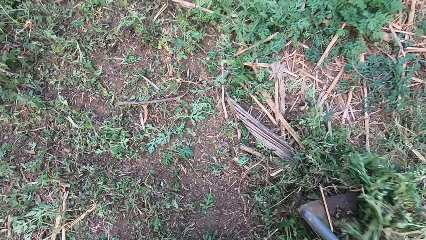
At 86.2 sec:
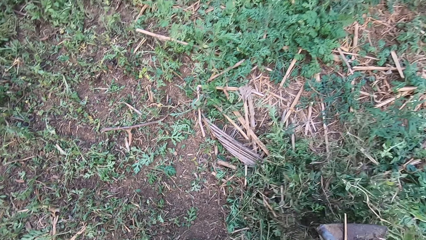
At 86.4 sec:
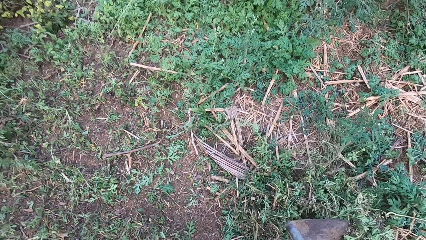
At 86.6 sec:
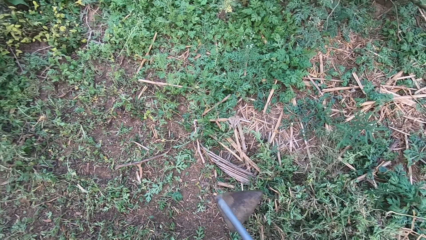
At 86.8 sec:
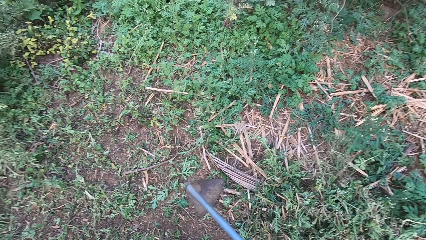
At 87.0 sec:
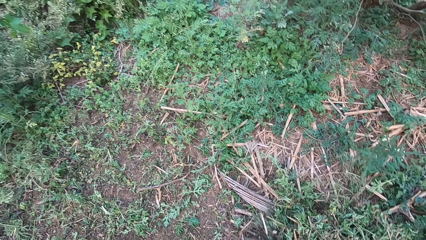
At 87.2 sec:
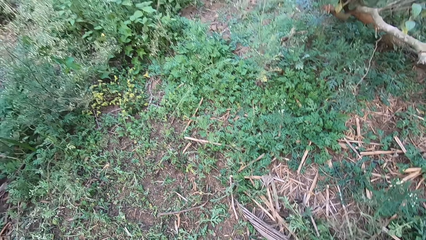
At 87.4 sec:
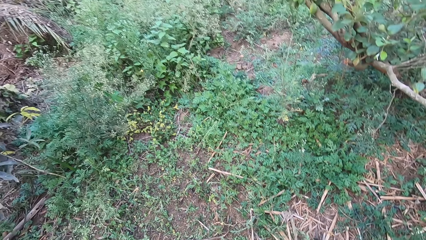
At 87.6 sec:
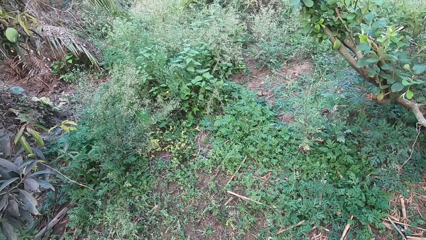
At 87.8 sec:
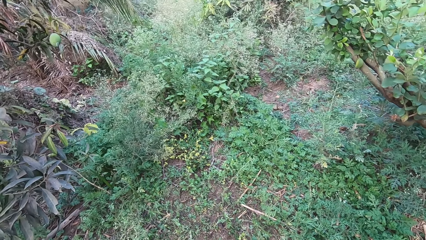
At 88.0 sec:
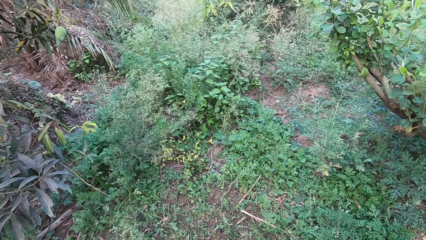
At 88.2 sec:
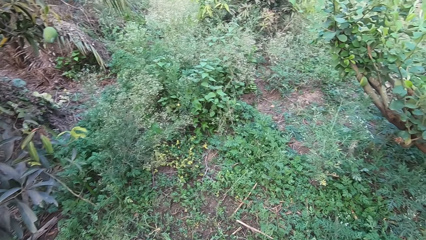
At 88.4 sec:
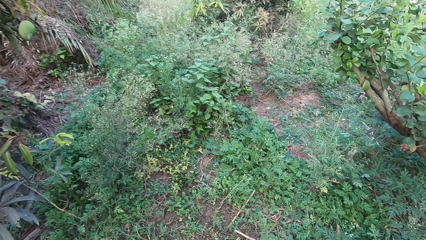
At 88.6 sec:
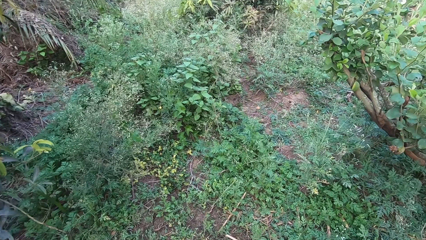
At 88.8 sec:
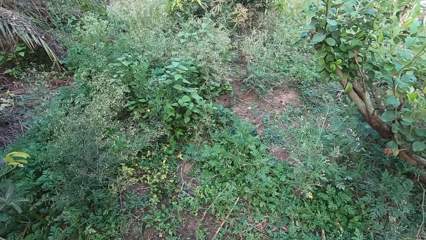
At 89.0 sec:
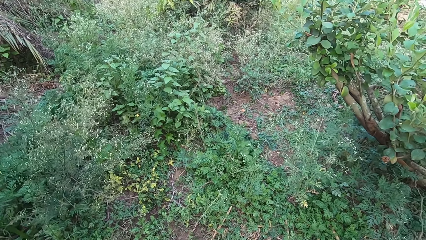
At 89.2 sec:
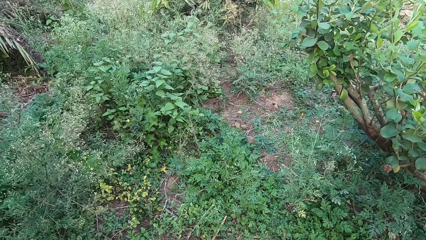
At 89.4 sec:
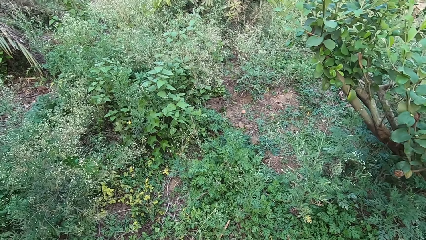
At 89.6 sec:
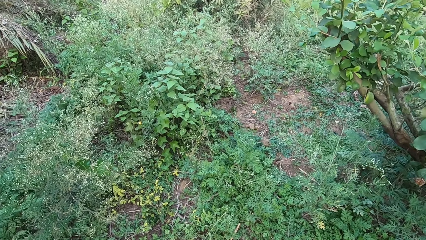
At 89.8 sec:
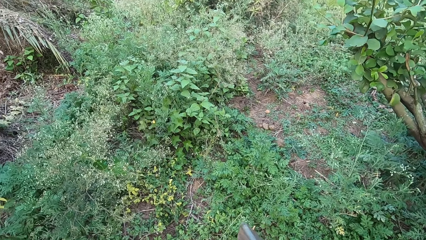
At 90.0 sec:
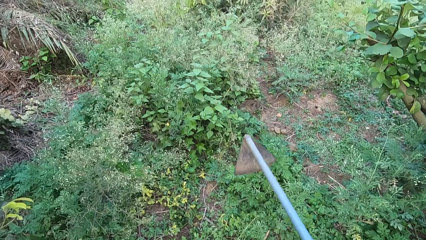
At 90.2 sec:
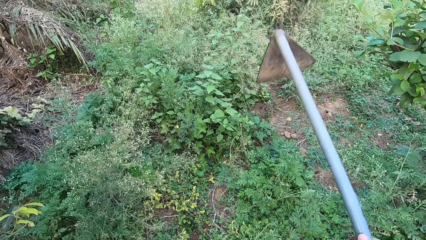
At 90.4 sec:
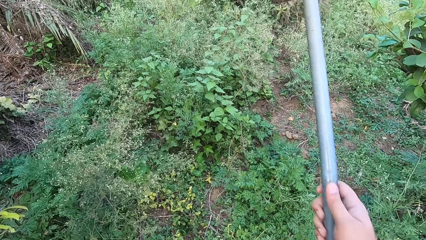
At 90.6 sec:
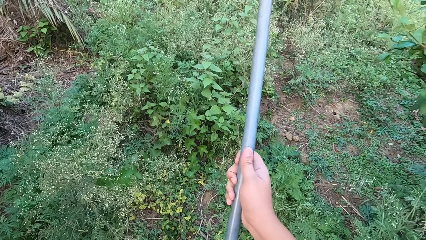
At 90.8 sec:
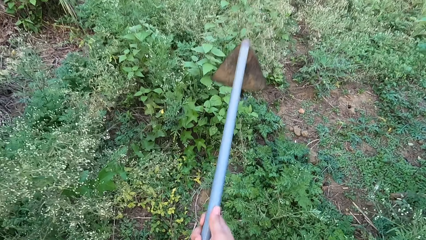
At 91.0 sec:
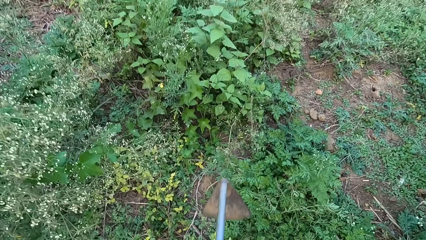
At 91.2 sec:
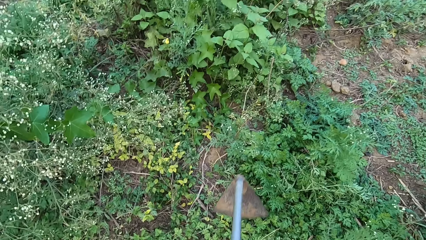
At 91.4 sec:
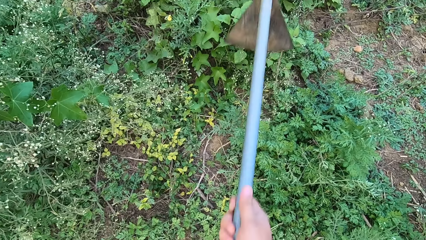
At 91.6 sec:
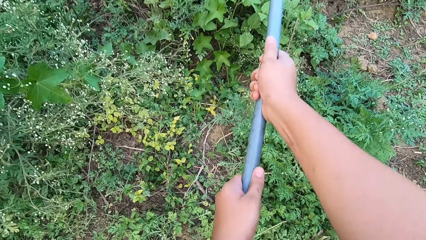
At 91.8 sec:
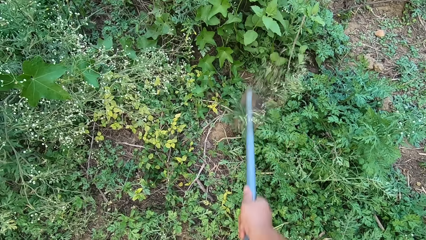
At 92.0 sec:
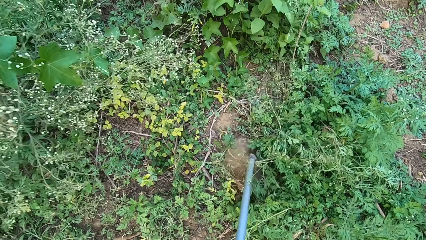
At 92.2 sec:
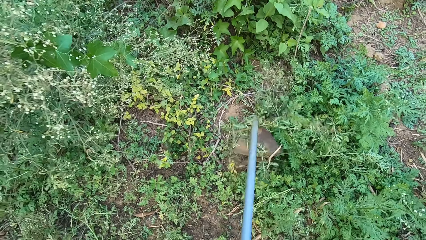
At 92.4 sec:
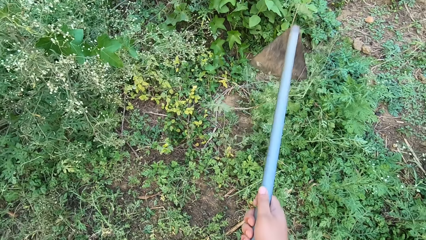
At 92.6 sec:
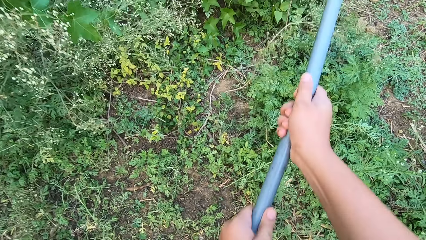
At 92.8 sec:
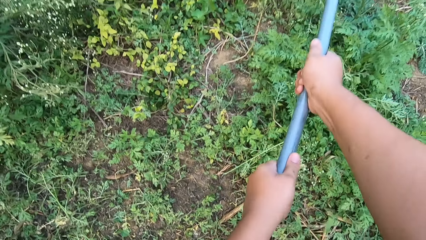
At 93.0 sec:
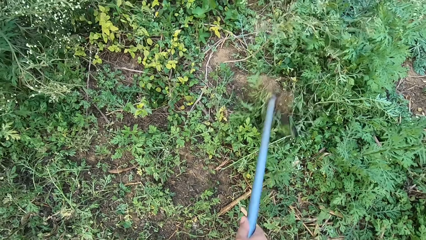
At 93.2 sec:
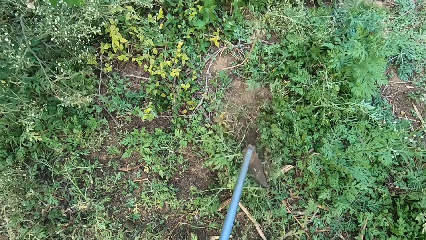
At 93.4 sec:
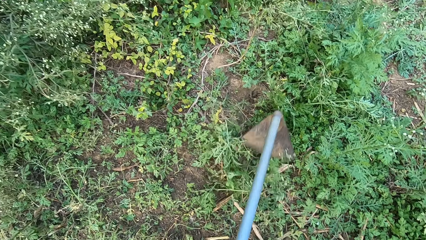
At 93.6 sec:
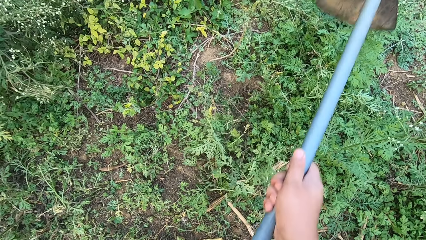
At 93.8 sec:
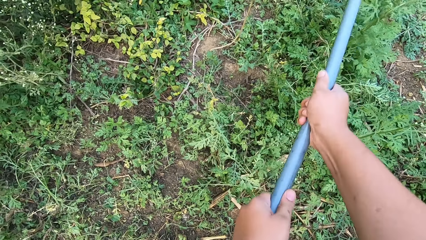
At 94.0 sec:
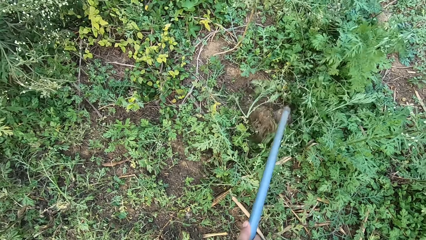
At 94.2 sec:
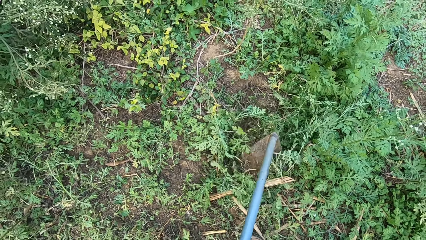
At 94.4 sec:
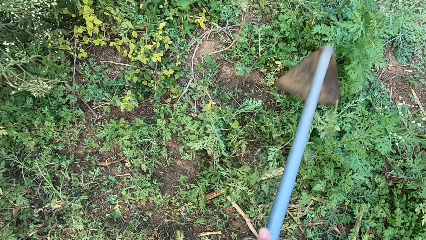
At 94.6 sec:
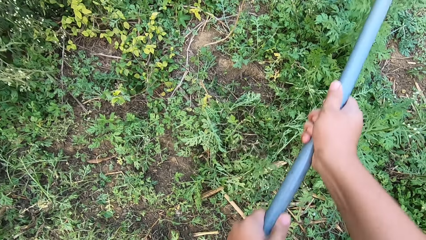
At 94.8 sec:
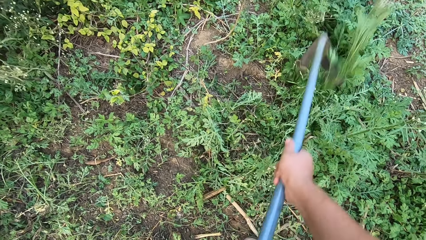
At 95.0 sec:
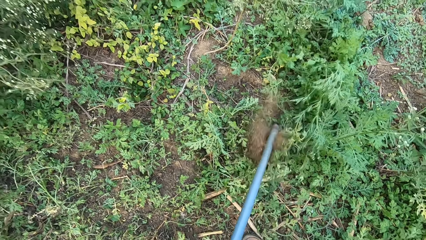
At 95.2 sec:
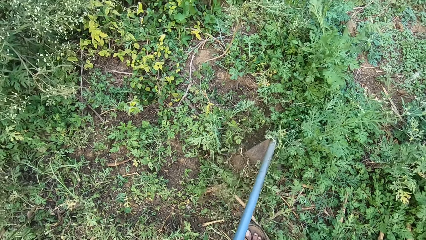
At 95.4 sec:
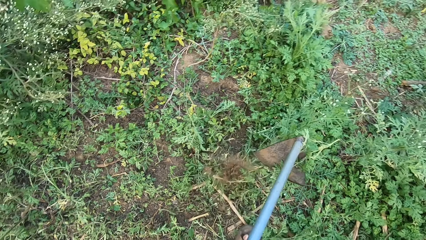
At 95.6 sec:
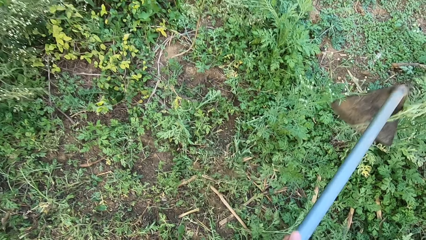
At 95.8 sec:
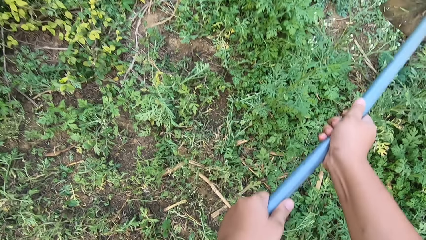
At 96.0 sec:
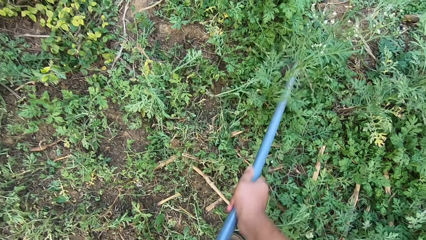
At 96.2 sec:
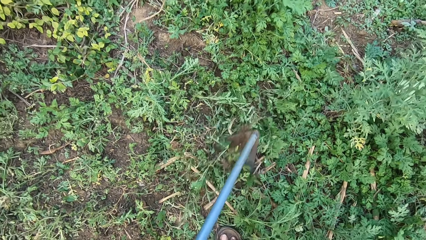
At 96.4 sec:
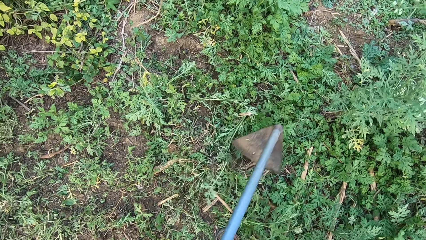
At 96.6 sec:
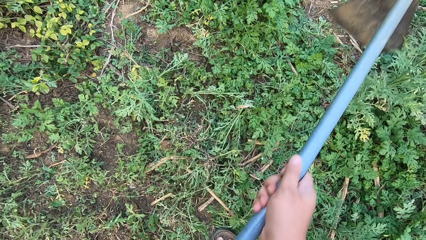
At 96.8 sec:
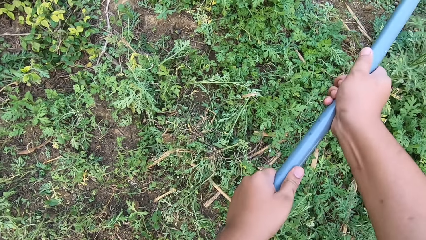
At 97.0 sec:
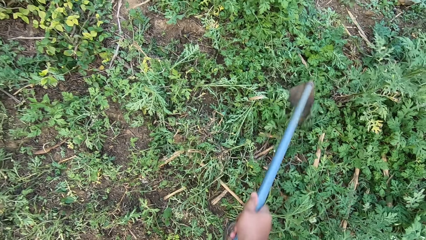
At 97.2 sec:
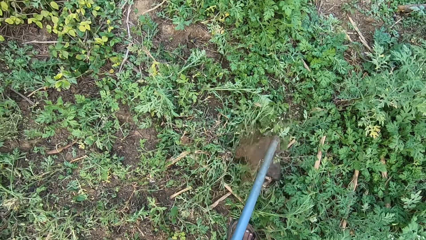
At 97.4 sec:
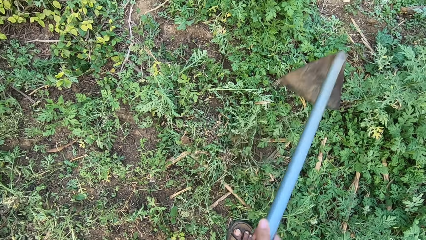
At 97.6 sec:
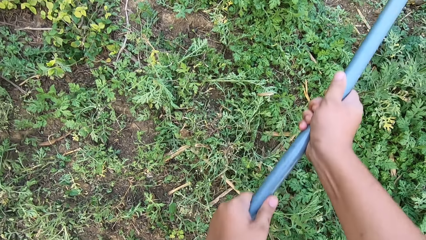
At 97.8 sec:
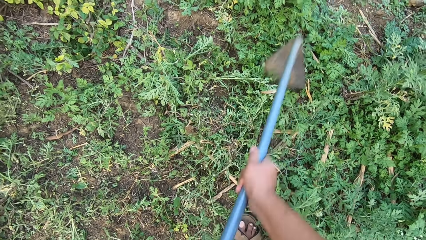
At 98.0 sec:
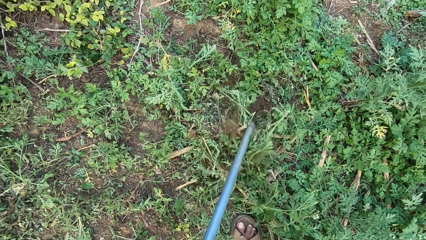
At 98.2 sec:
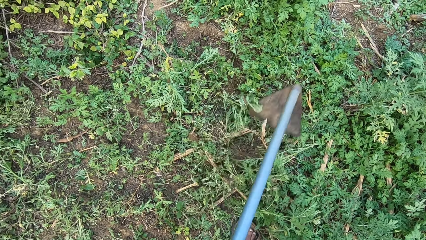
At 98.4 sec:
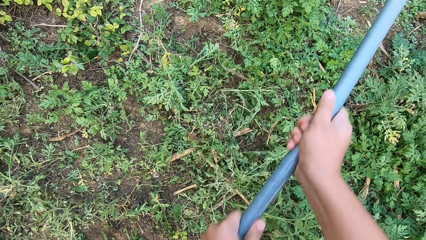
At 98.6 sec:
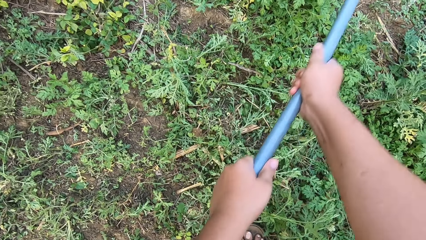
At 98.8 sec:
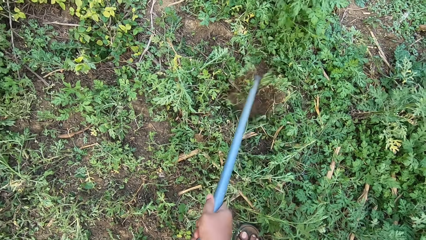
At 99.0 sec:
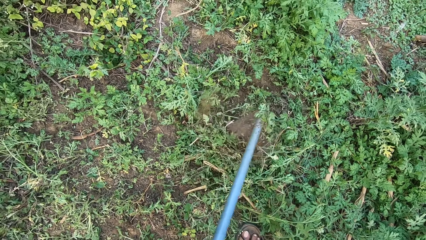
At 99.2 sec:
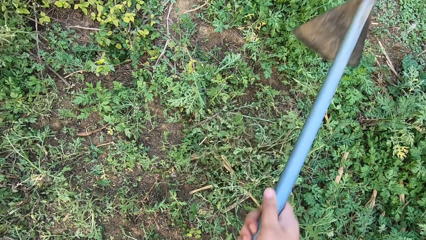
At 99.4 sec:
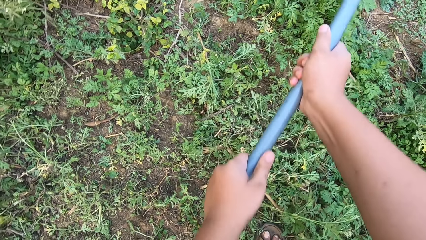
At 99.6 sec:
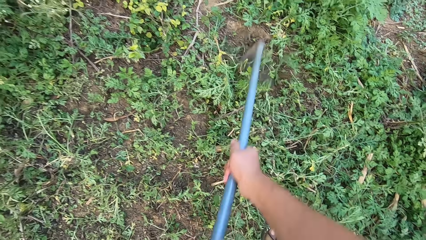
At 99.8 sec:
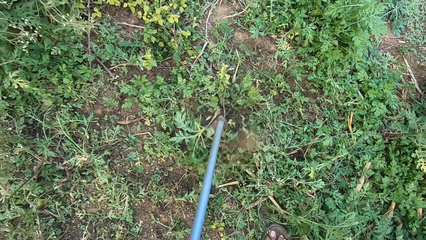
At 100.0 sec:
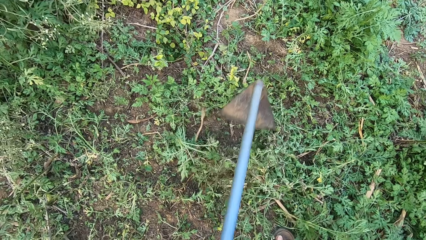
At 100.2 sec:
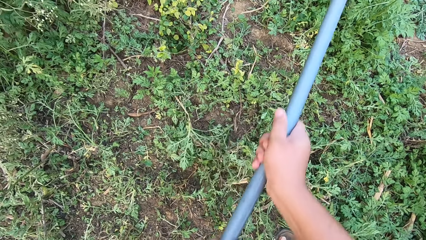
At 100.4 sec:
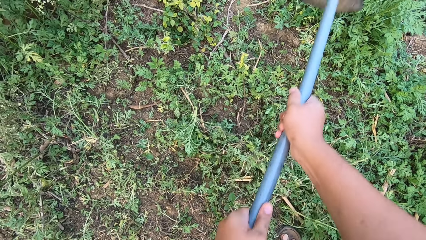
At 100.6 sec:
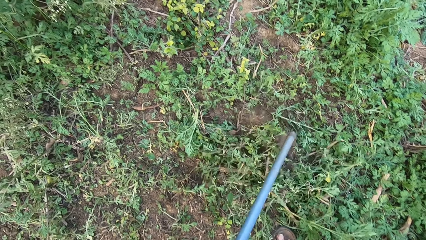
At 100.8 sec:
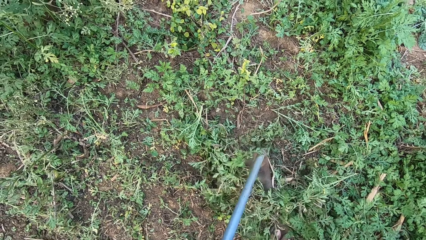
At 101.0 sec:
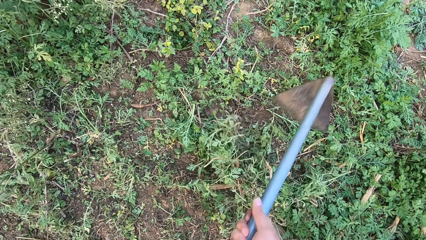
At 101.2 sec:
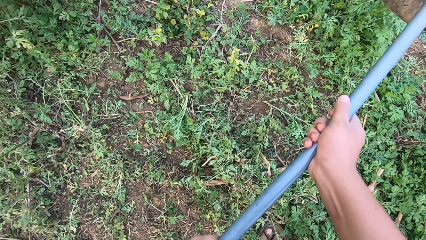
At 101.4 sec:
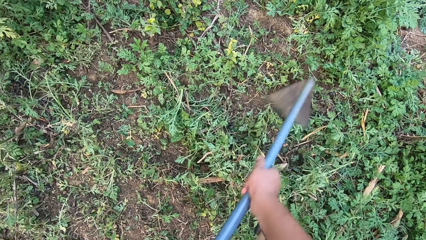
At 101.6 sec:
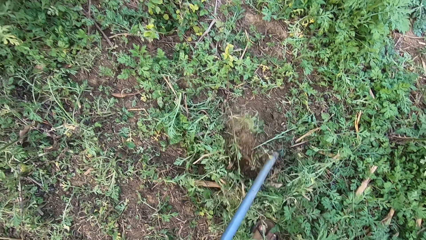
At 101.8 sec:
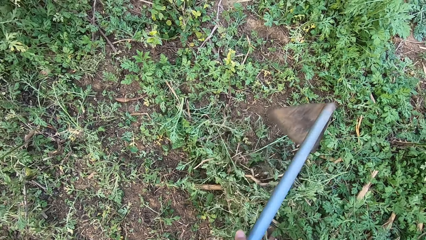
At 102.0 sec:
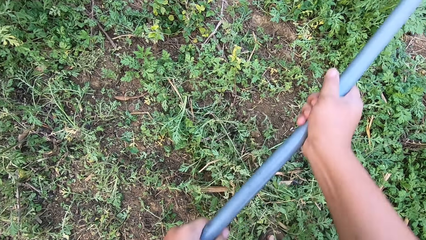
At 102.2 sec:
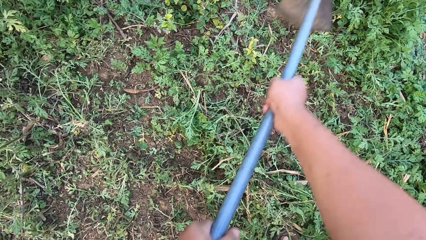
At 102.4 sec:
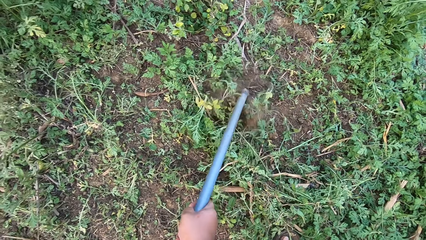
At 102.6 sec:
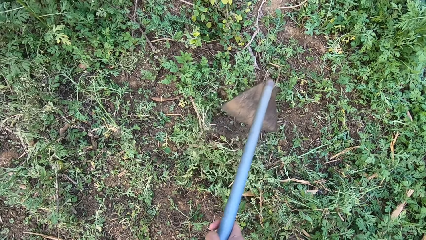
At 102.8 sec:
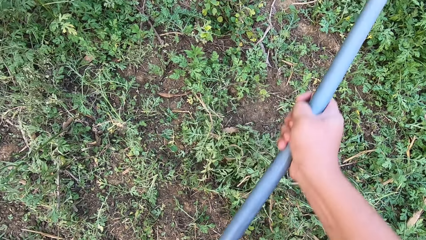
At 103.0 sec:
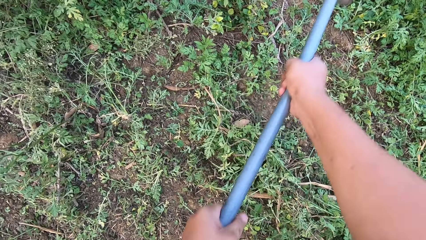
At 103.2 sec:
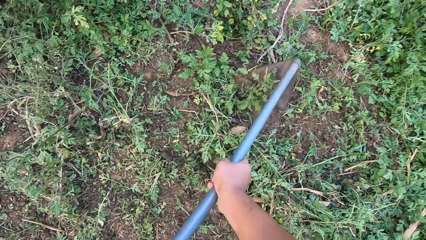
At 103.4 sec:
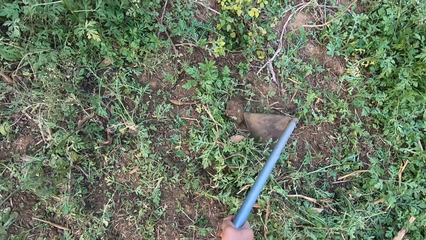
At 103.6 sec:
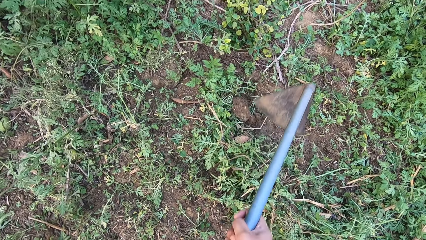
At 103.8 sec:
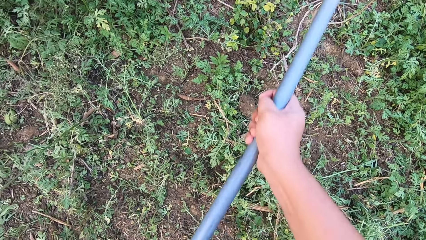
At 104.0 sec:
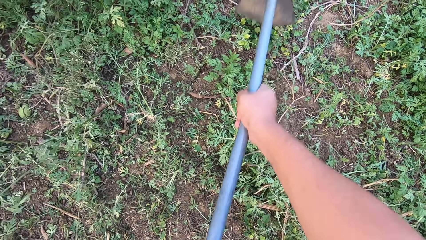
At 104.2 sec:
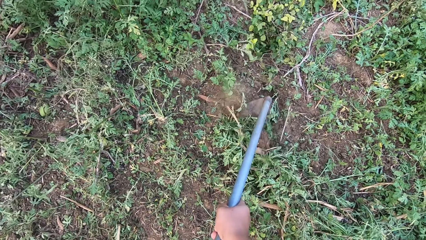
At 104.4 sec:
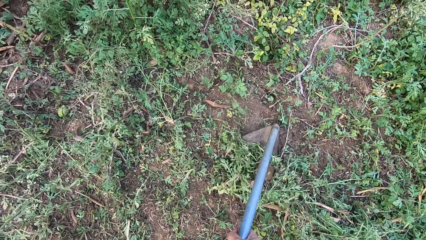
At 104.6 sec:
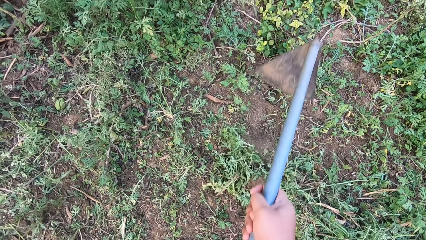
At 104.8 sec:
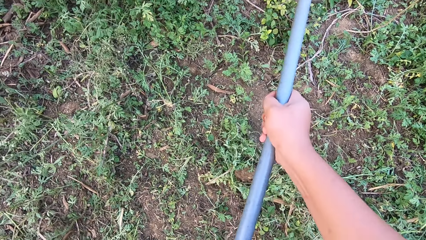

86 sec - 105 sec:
The camera wearer walks around. They cut the weed.
